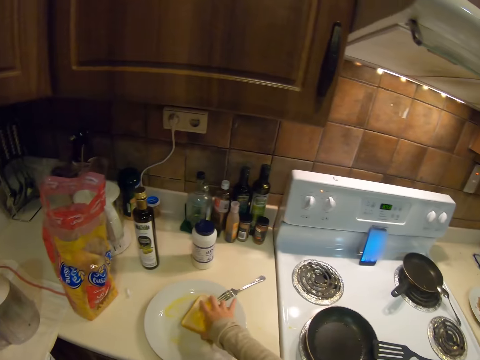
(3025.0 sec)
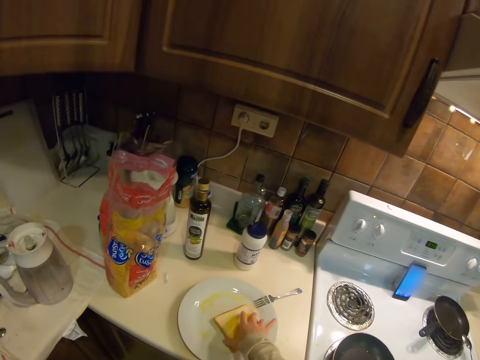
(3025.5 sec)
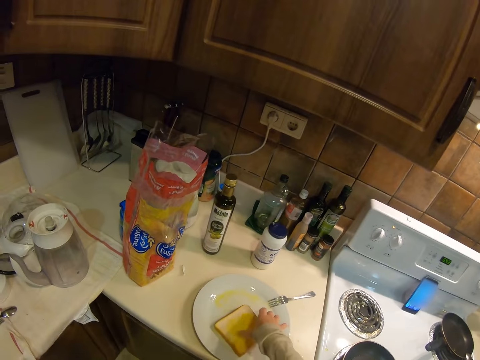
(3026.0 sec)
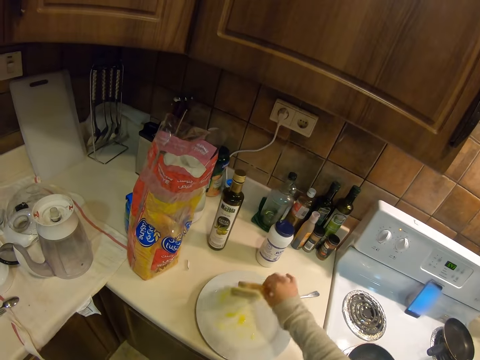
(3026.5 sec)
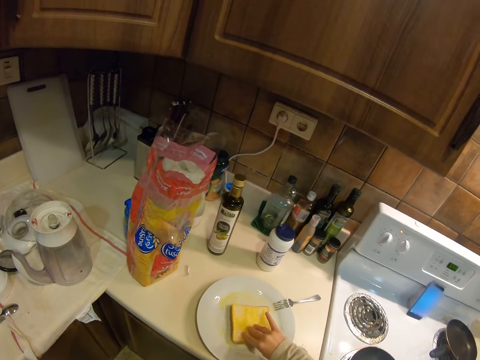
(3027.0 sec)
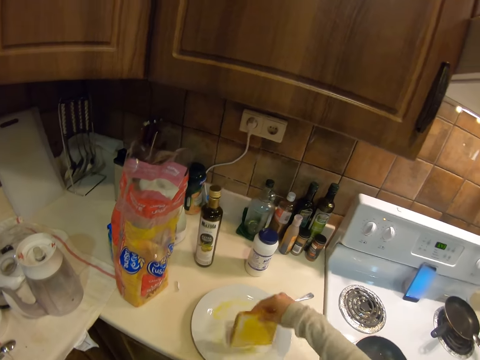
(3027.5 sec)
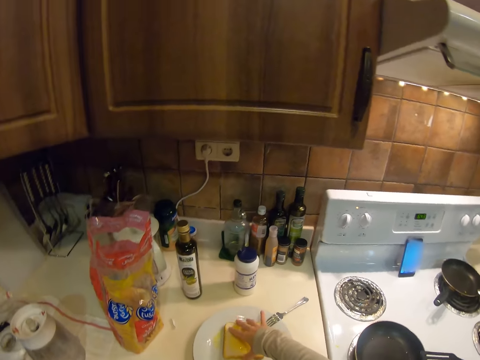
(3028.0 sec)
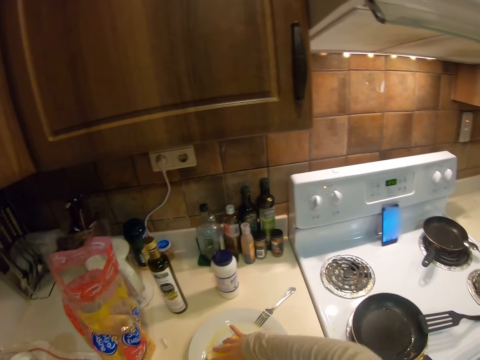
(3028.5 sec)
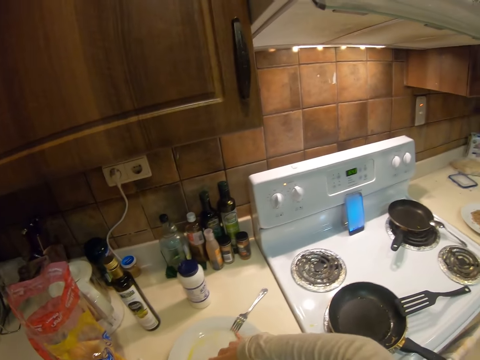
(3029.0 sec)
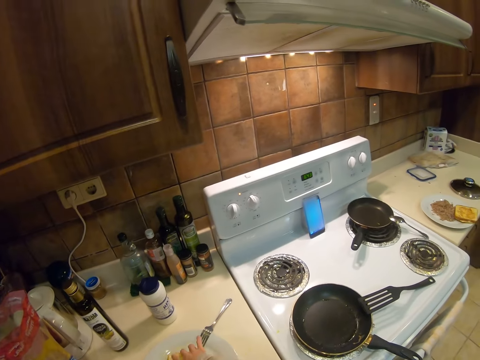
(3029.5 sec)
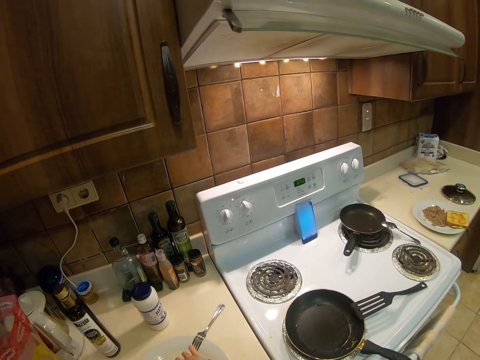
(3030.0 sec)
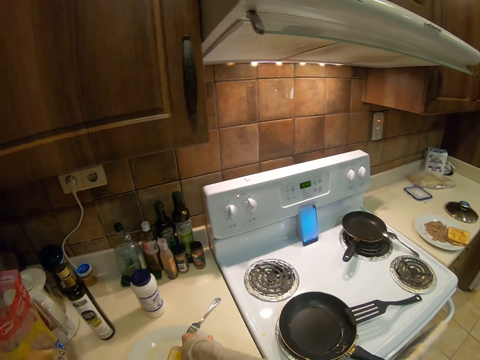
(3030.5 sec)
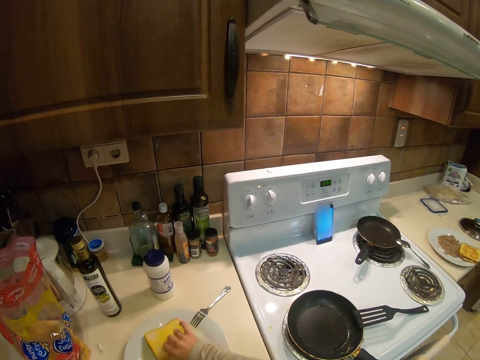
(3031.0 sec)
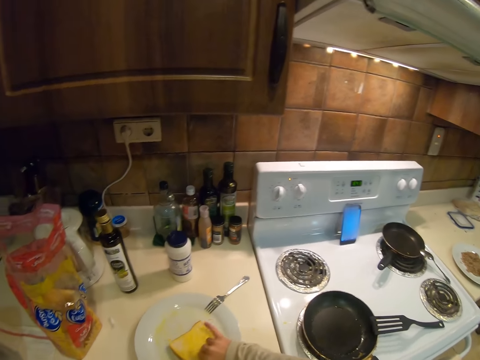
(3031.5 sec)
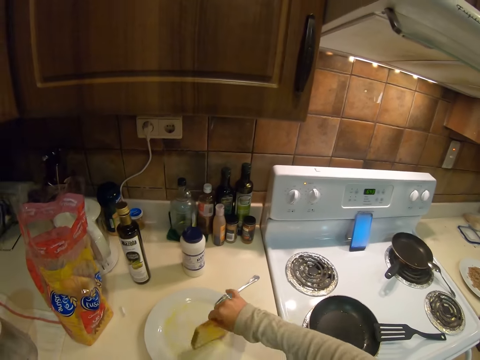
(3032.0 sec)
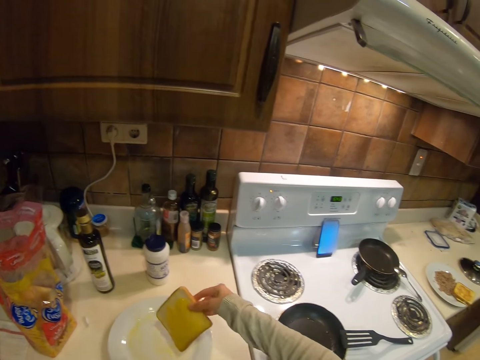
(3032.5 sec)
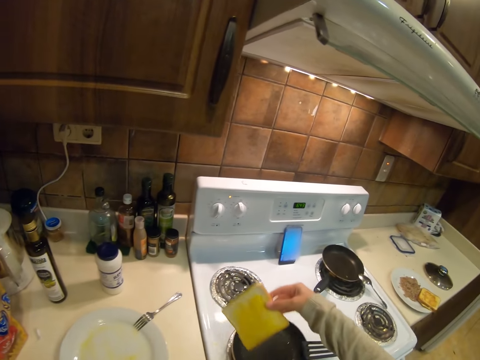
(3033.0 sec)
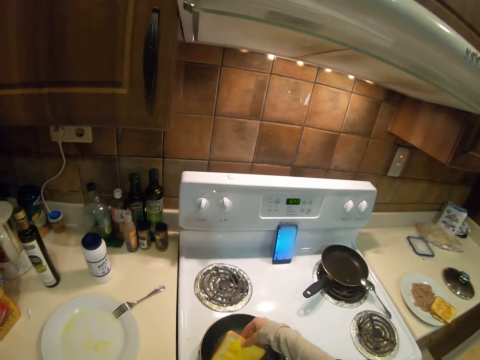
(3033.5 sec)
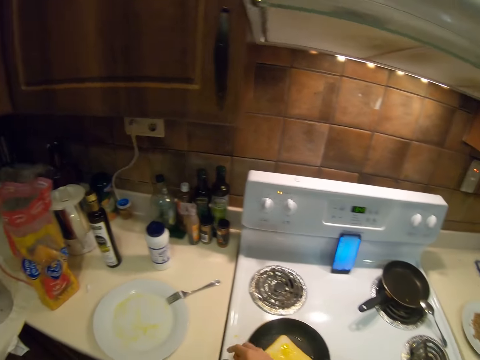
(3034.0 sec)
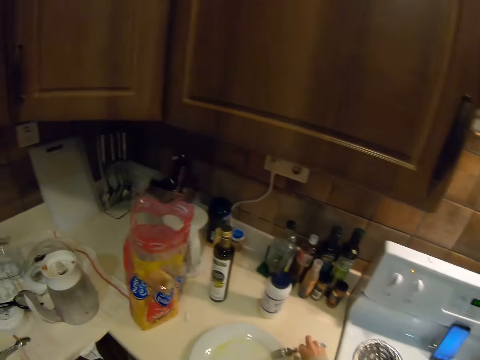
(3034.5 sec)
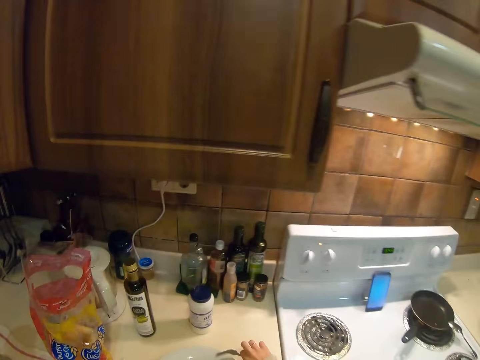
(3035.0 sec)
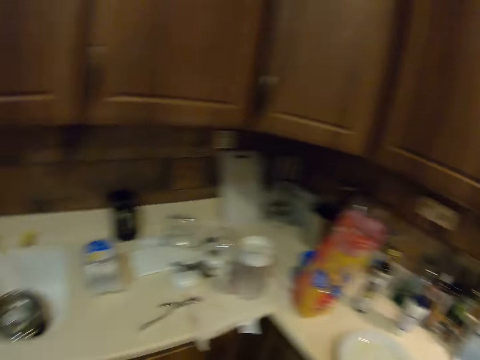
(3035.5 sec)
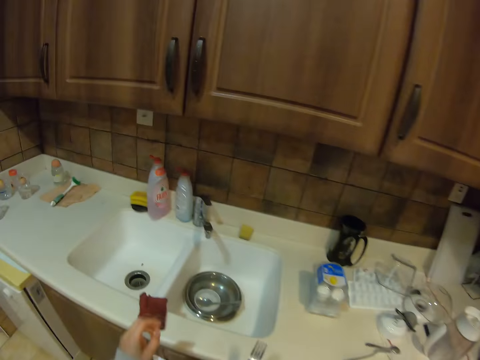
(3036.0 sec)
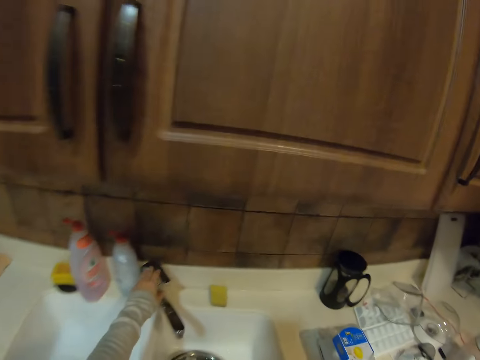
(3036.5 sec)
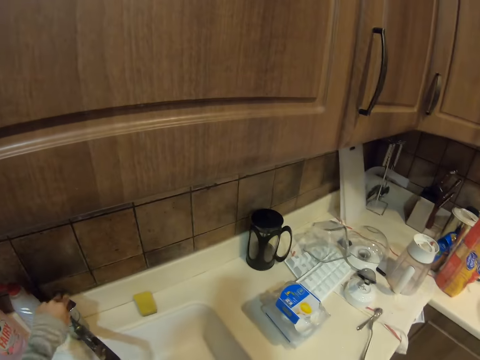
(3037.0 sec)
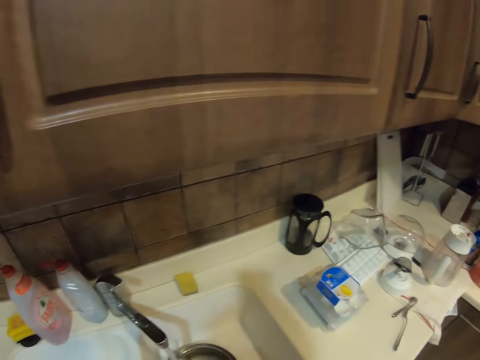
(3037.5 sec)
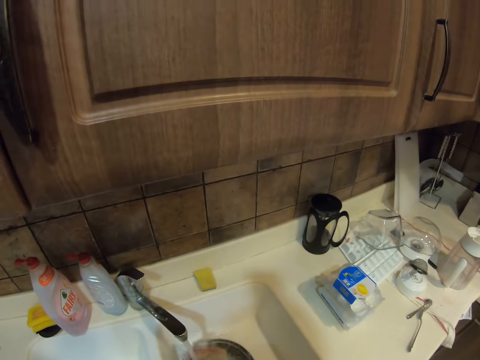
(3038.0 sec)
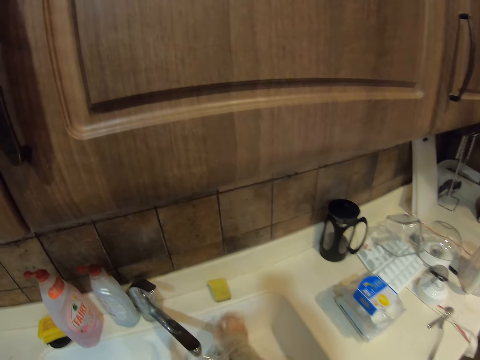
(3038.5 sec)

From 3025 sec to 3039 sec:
The camera wearer flips the sliced bread in the plate. She puts the sliced bread on the frying pan. She picks the fork on the plate with her right hand. She walks. She opens the tap with her left hand. She washes the fork in the sink.

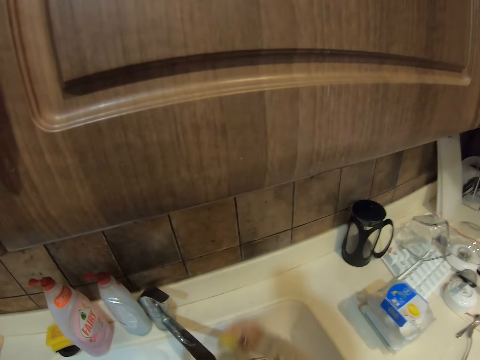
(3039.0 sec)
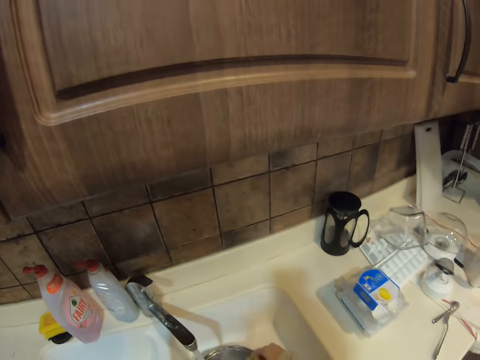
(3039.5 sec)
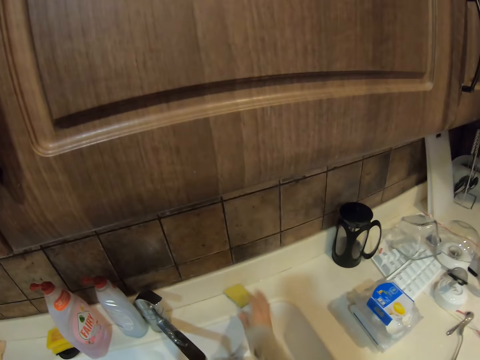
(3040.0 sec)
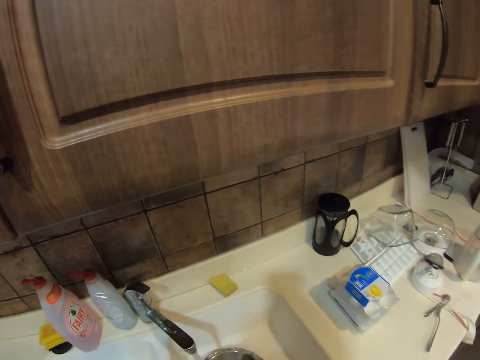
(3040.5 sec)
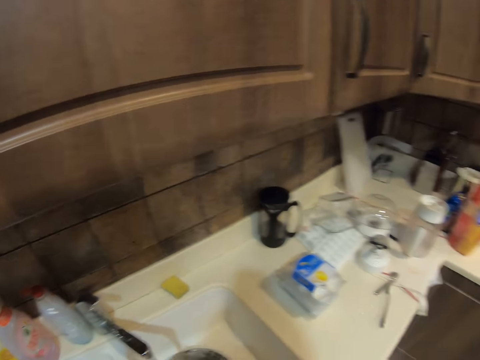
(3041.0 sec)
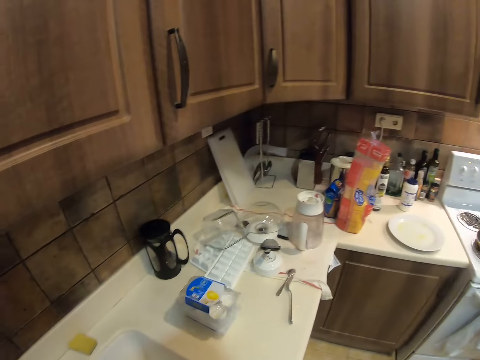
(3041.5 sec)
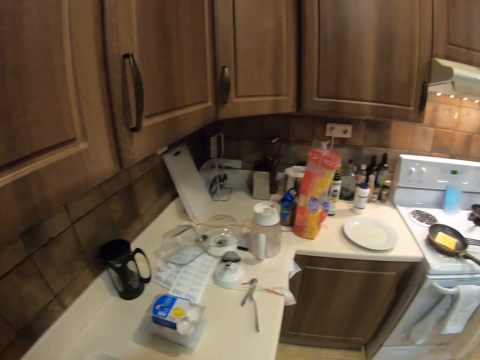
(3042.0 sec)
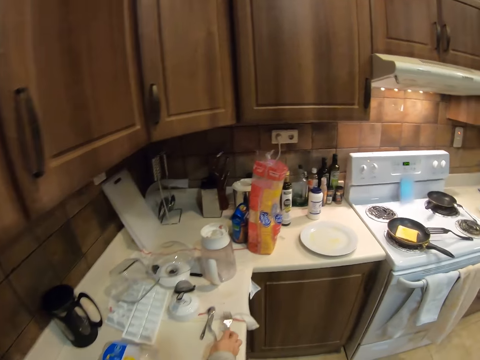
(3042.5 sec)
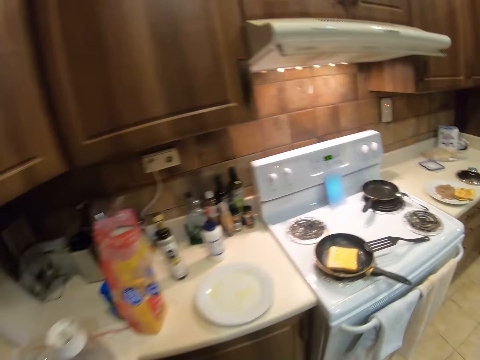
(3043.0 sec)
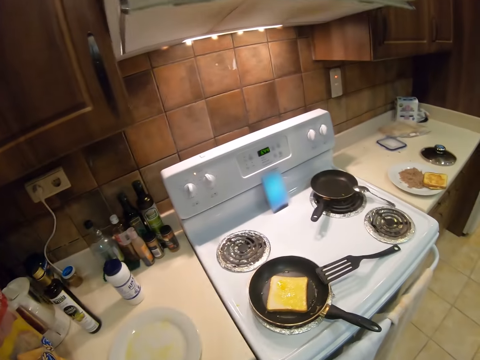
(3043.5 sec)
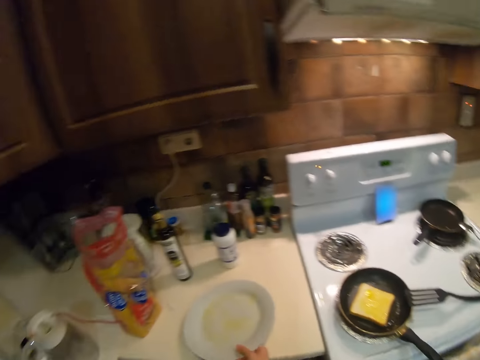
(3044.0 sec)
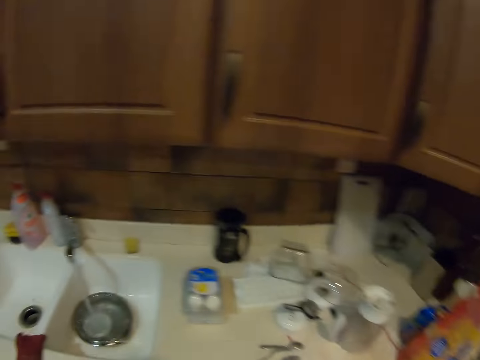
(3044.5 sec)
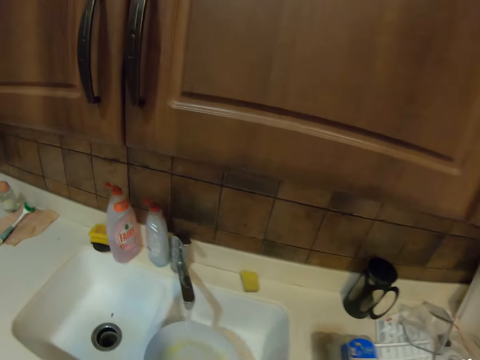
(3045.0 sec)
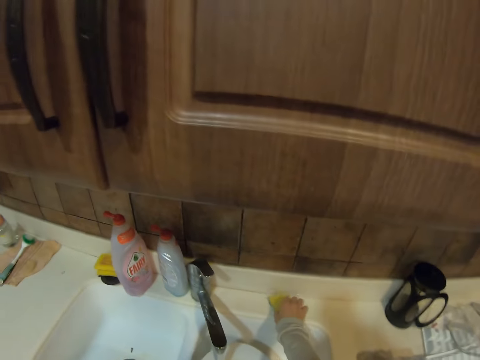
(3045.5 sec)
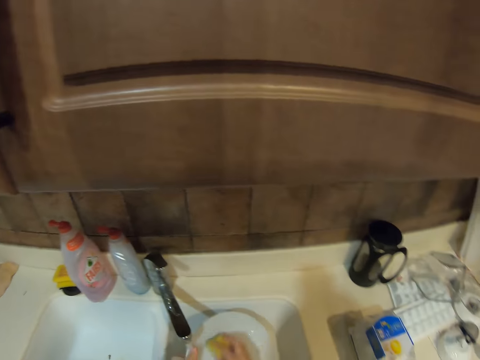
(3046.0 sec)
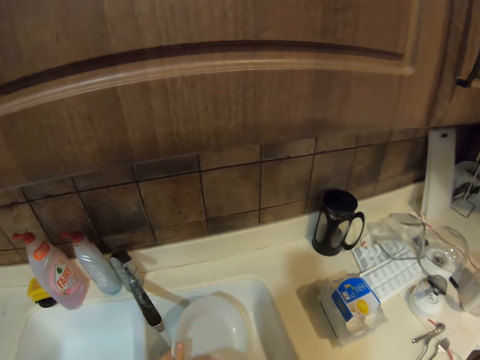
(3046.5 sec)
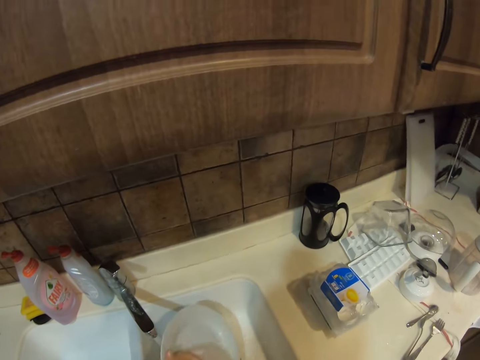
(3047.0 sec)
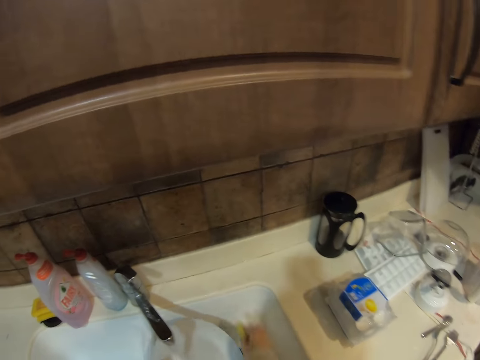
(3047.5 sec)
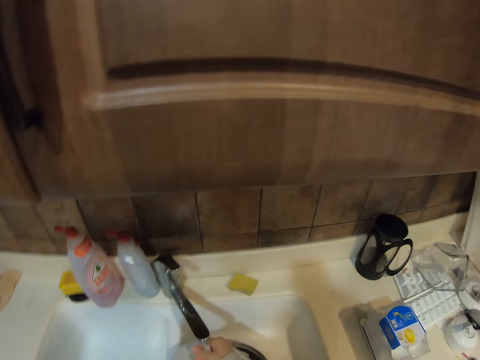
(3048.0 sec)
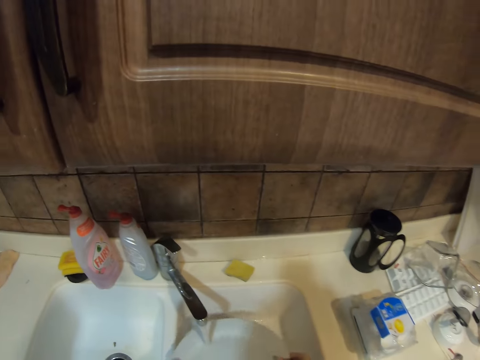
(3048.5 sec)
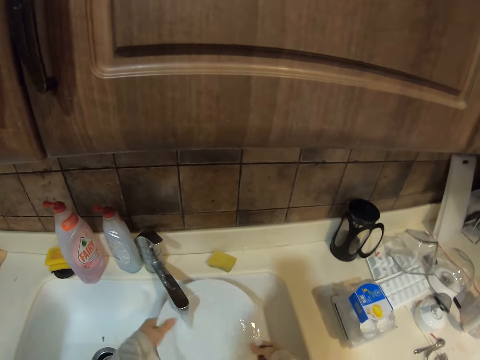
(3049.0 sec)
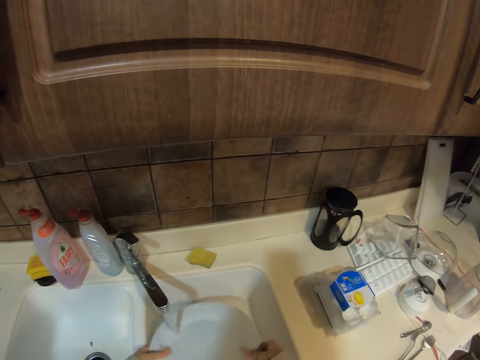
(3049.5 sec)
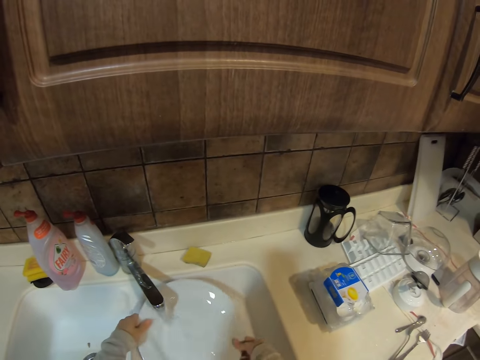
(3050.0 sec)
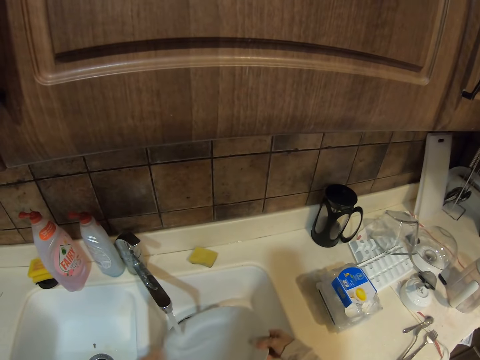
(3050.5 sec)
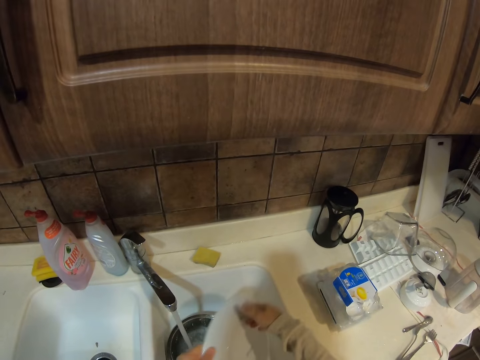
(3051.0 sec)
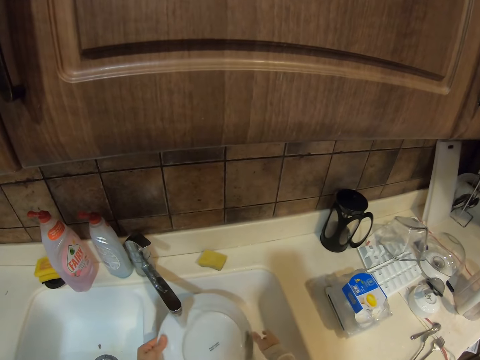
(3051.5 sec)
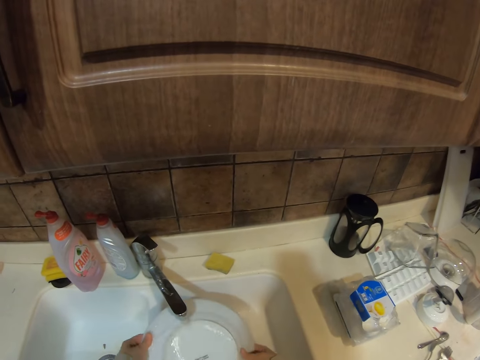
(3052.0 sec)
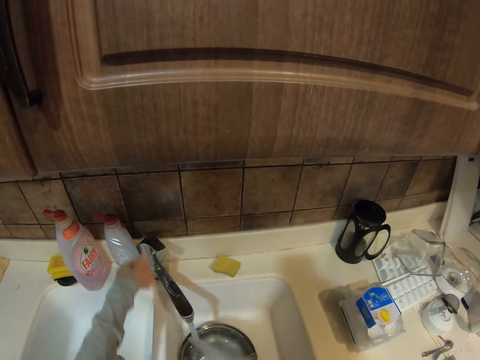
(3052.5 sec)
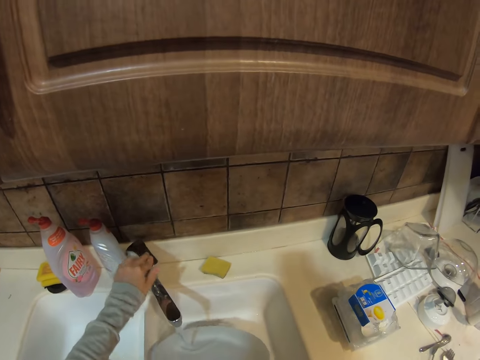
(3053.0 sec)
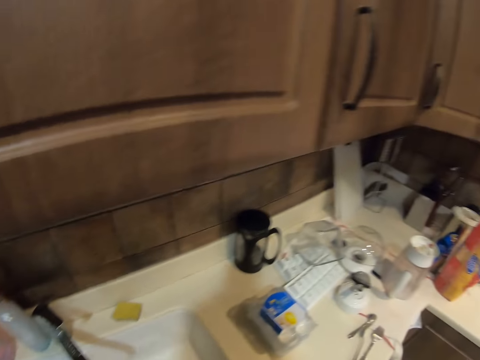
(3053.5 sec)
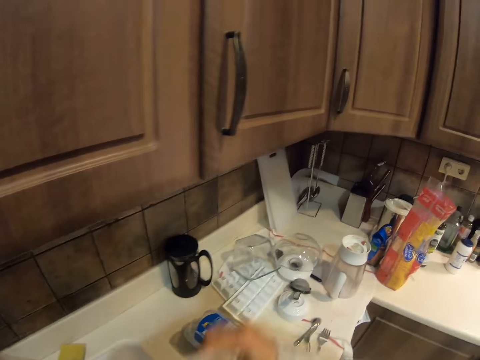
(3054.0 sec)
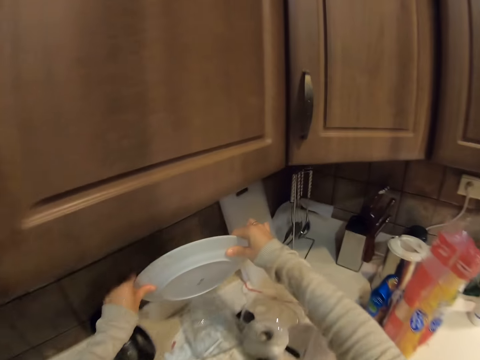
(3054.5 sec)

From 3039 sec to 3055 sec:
The camera wearer picks a sponge from the kitchen table. She scrubs the fork with the sponge. She puts the sponge on the kitchen table. She rinses the fork. She turns round. She puts the fork on the kitchen table with her right hand. She picks a dirty plate from the kitchen table with her right hand. She walks. She puts the plate in the tap water. She picks the sponge from the kitchen table with her right hand. She washes the plate with the sponge. She puts the sponge on the kitchen table. She rinses the plate with water. She flips the plate. She closes the tap. She turns round.
